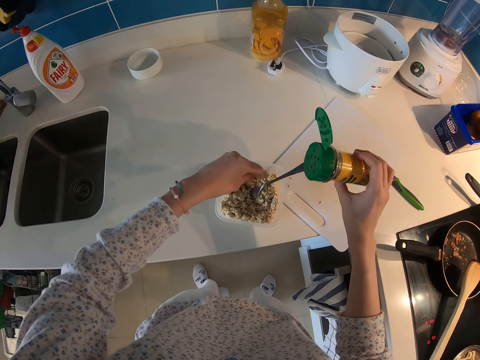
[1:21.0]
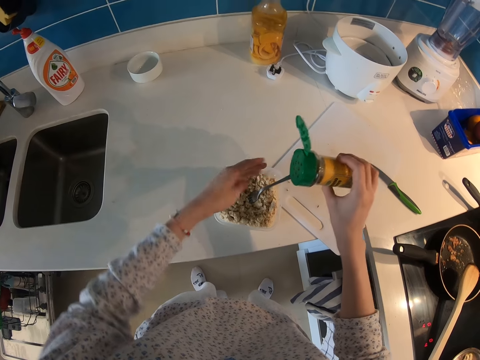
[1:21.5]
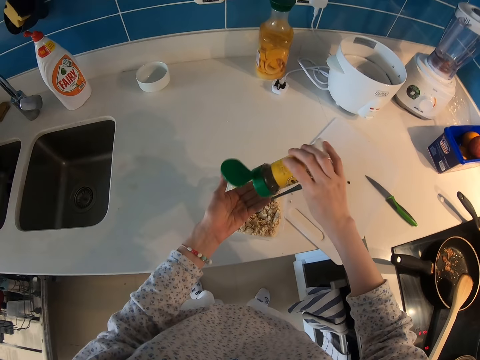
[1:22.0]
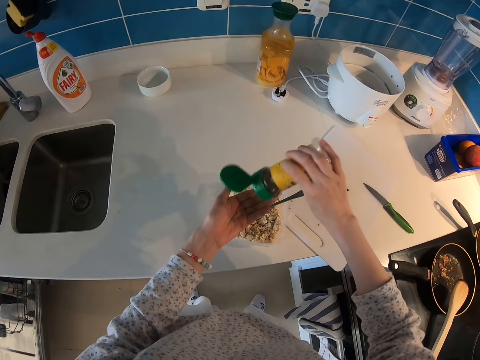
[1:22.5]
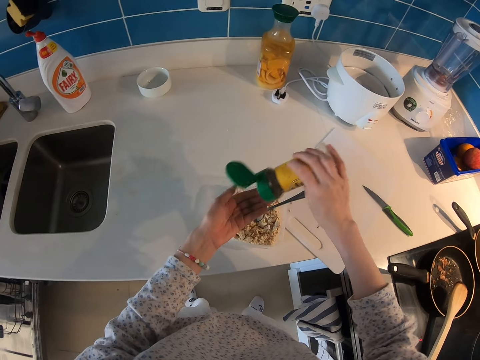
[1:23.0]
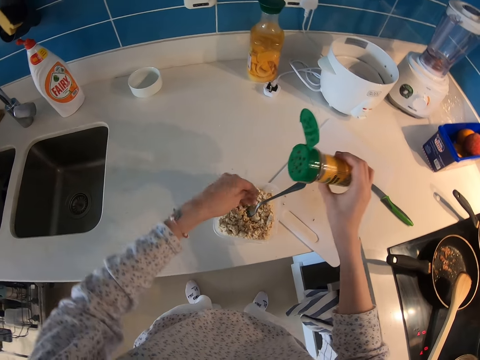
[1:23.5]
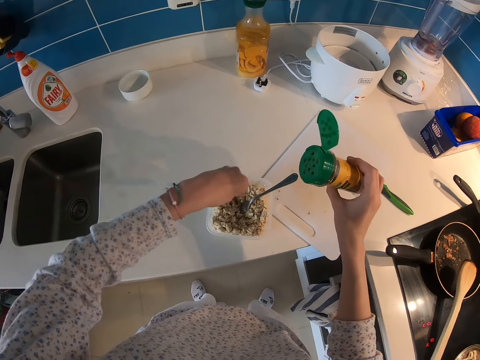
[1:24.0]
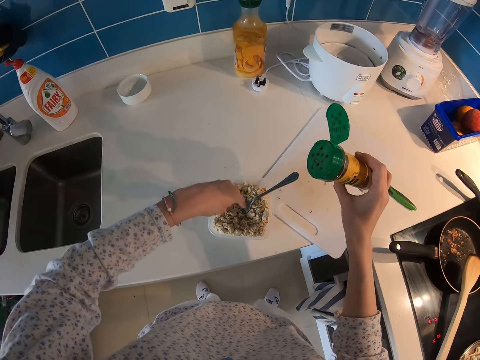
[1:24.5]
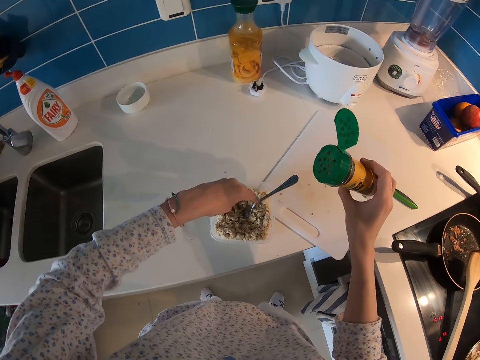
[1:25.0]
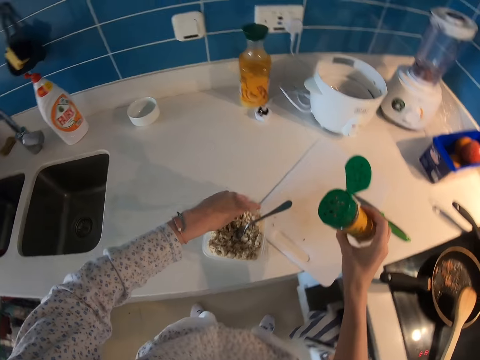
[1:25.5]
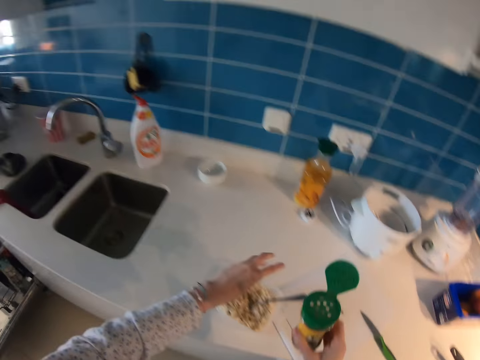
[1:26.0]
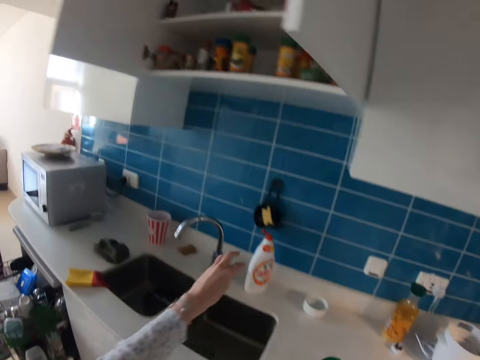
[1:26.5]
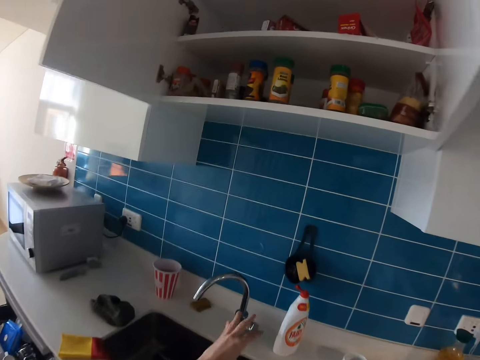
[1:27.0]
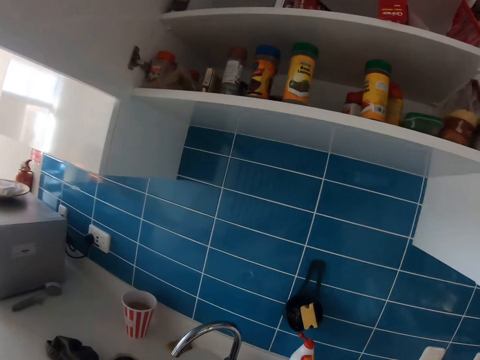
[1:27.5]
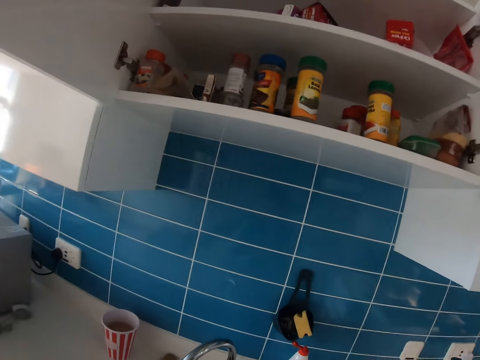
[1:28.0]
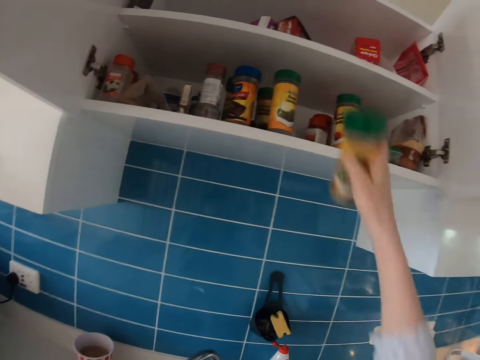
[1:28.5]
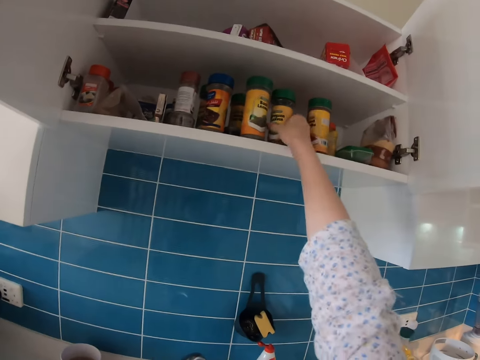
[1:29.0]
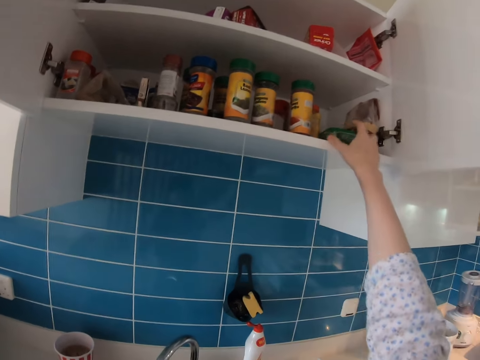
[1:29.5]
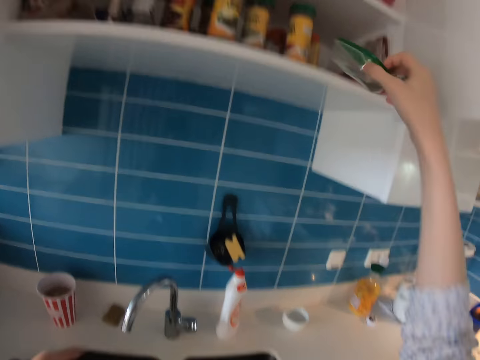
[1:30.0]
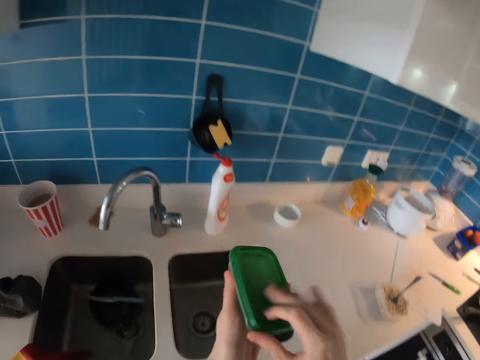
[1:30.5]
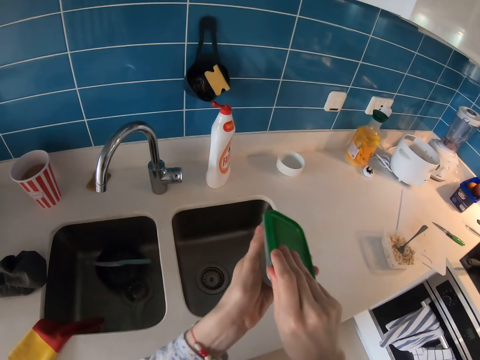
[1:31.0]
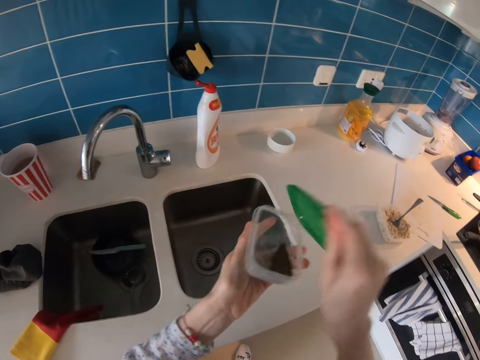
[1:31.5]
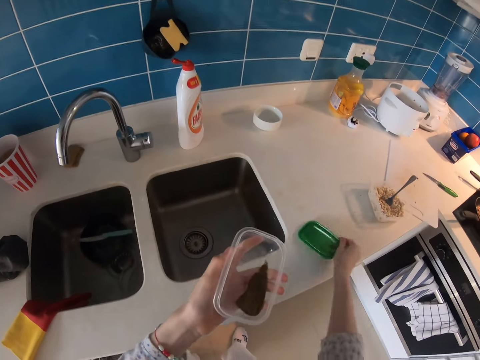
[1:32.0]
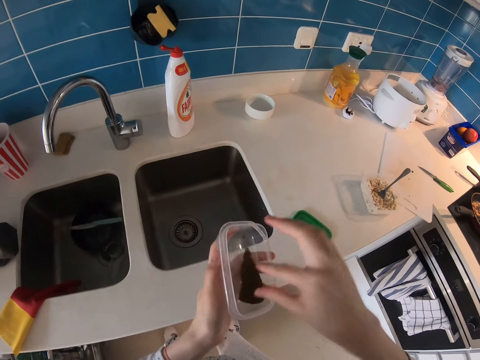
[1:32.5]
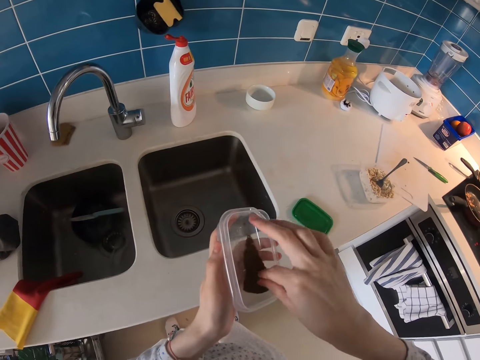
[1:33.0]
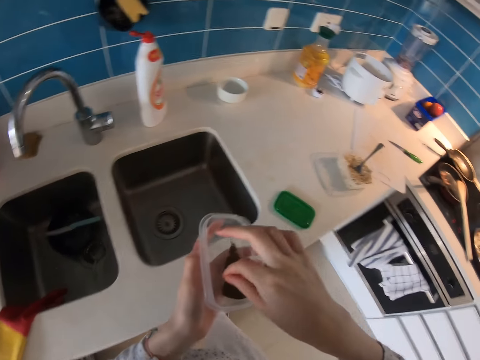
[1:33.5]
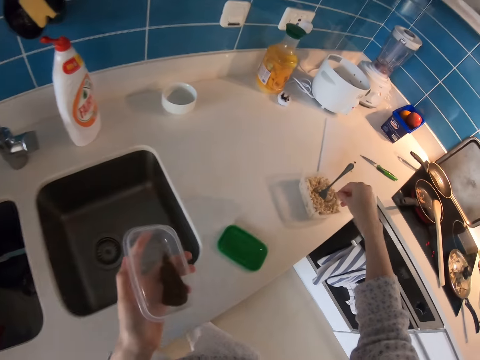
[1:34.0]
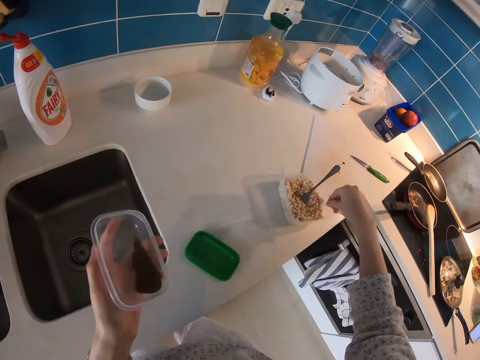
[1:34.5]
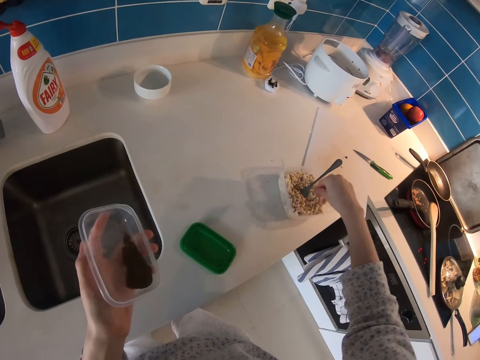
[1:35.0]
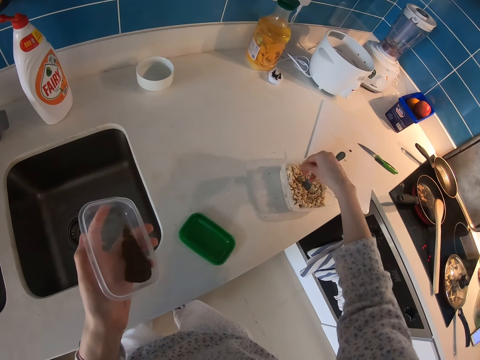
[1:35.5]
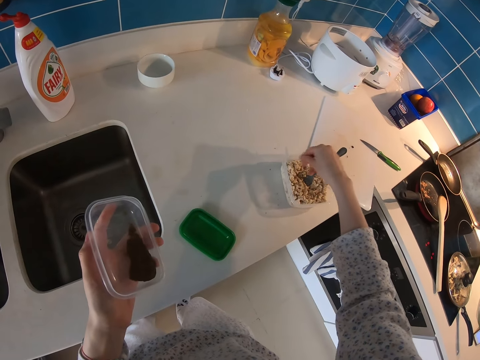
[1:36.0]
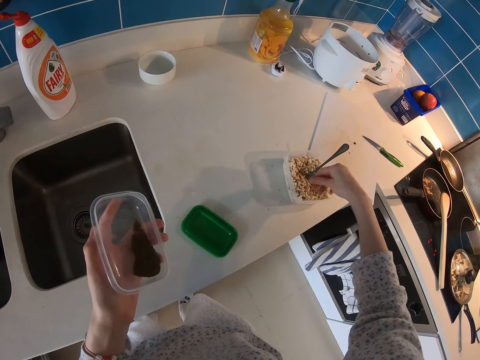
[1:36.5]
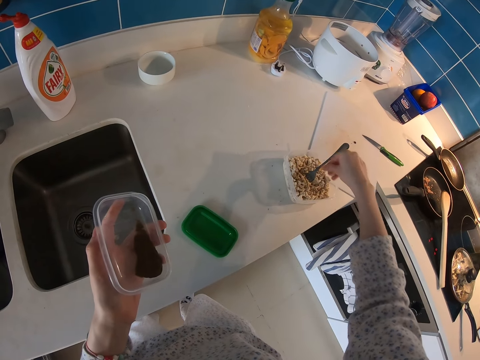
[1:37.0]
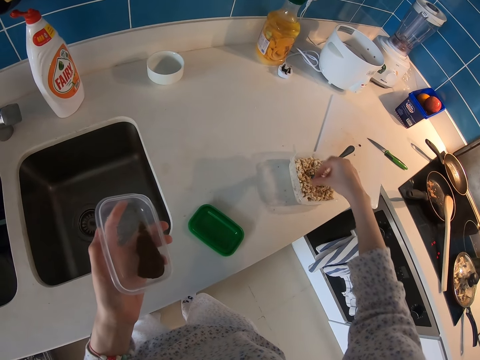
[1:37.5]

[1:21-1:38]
The camera wearer sprinkles something on their hand. They sprinkle something in the dish. They close the jar of something. They put the spice container in the kitchen cabinet. They remove a plastic container from the cabinet. They open the plastic container. They pinch a little of something with their fingers. They sprinkle something in the dish.

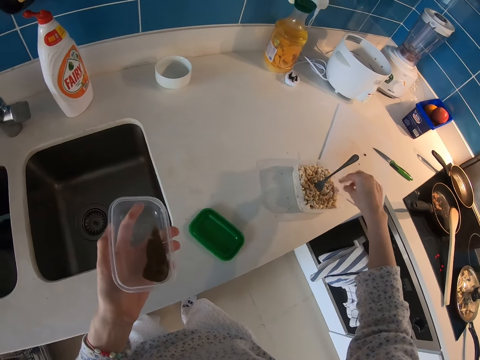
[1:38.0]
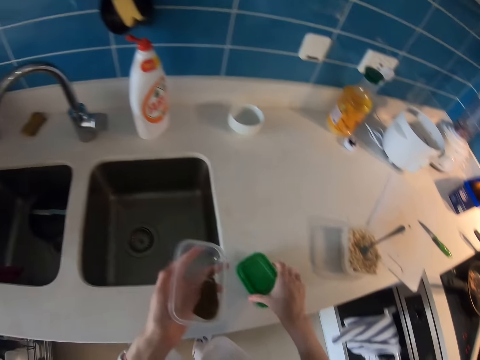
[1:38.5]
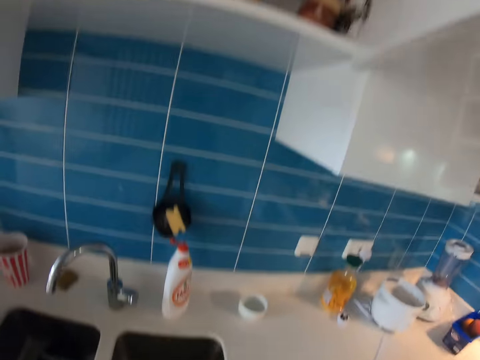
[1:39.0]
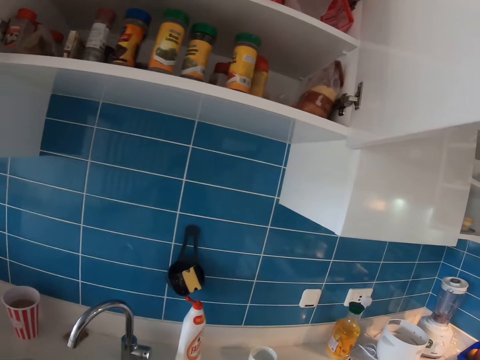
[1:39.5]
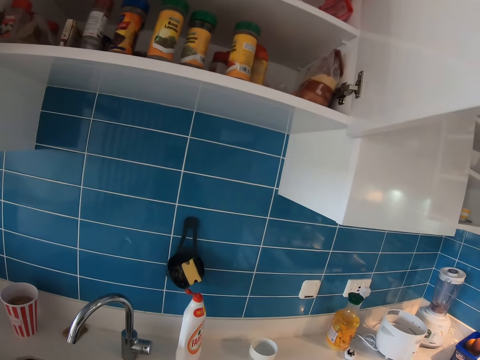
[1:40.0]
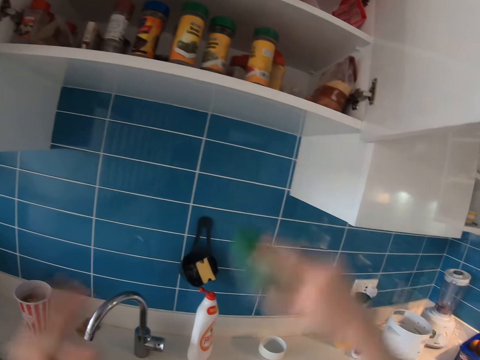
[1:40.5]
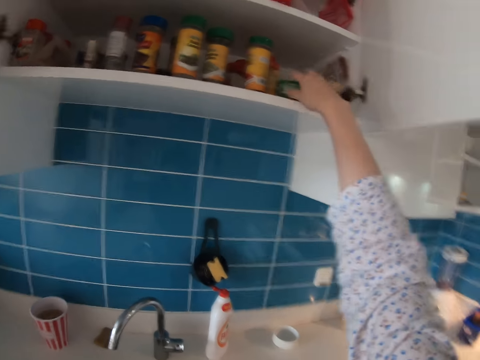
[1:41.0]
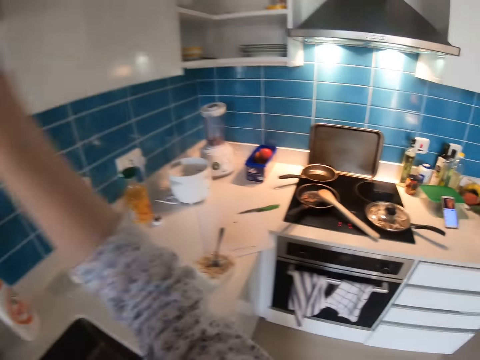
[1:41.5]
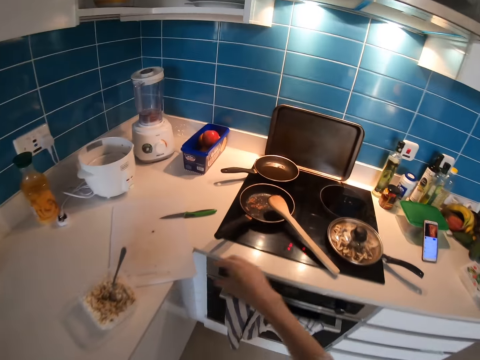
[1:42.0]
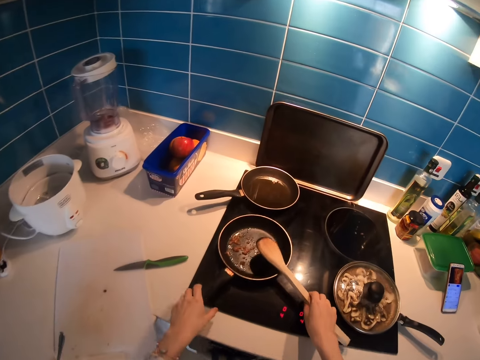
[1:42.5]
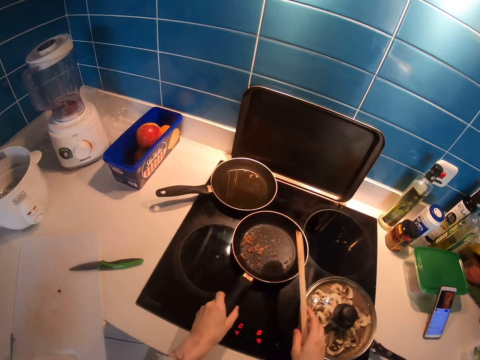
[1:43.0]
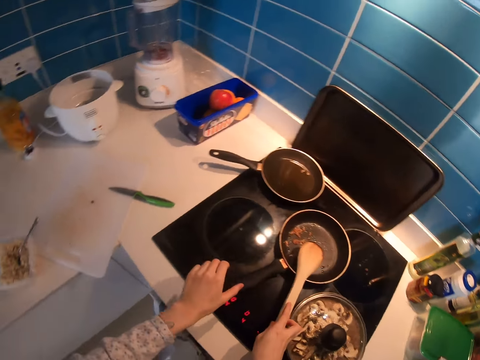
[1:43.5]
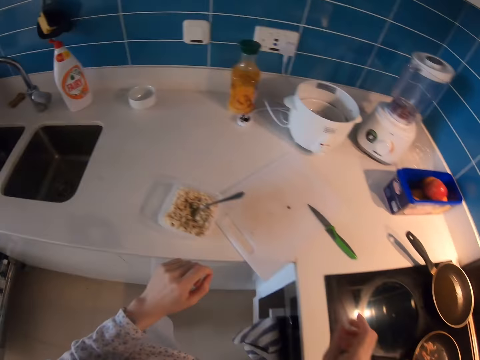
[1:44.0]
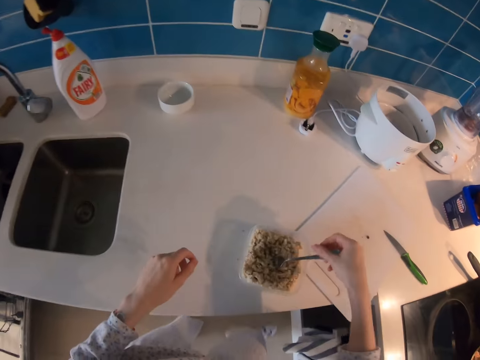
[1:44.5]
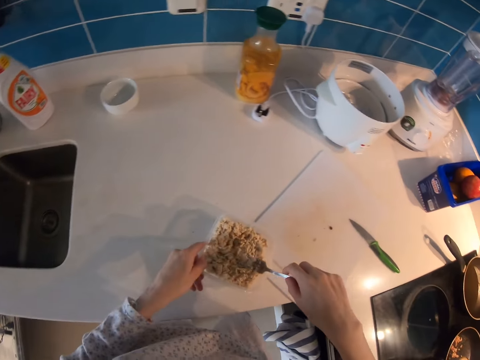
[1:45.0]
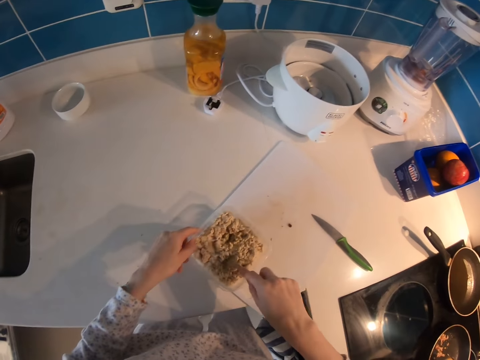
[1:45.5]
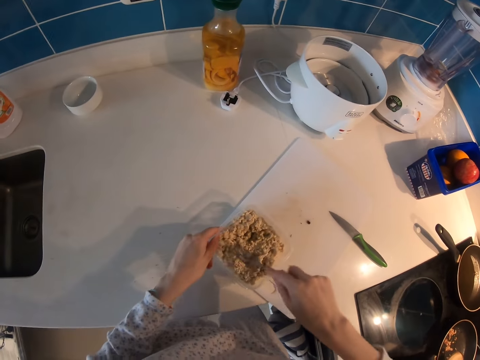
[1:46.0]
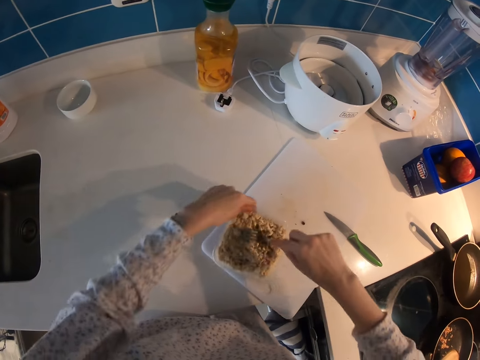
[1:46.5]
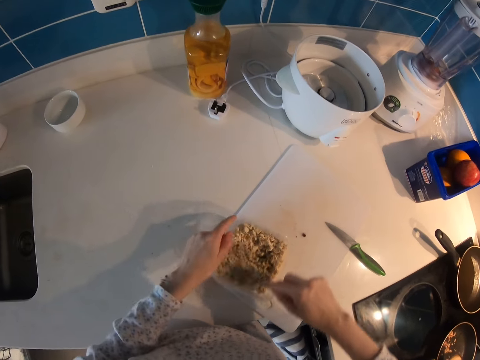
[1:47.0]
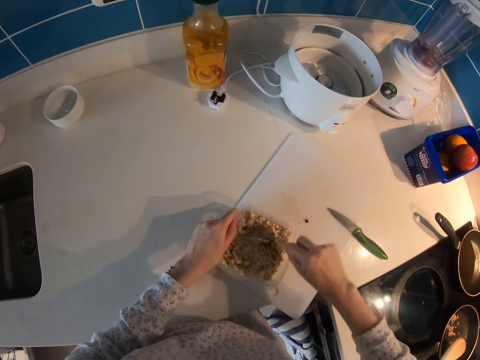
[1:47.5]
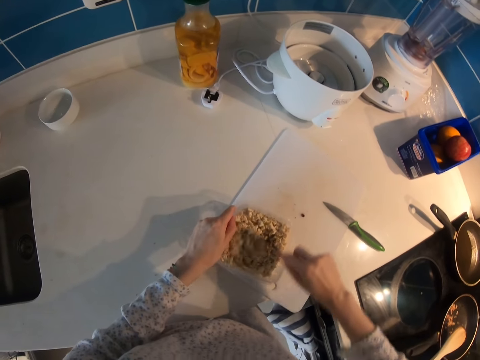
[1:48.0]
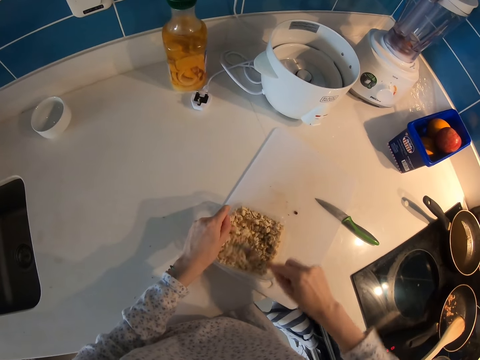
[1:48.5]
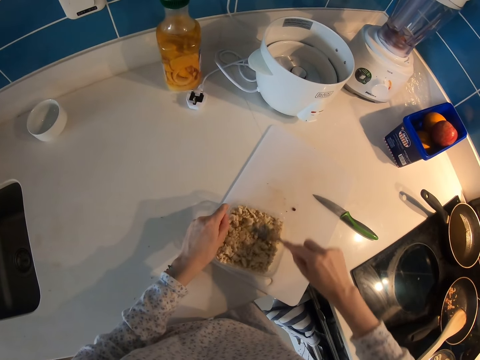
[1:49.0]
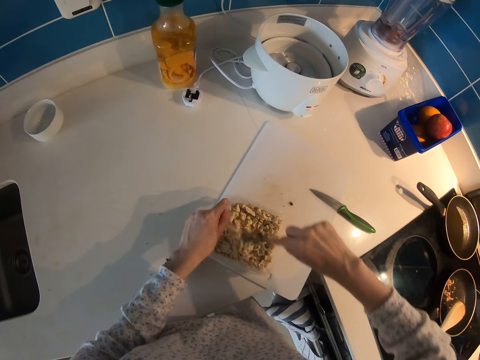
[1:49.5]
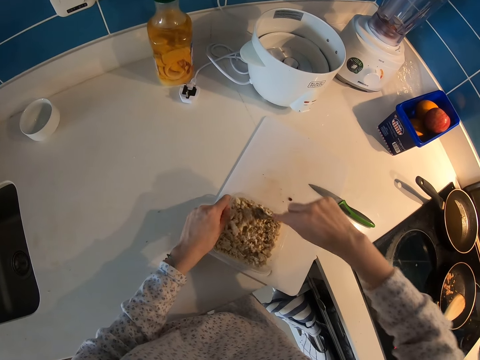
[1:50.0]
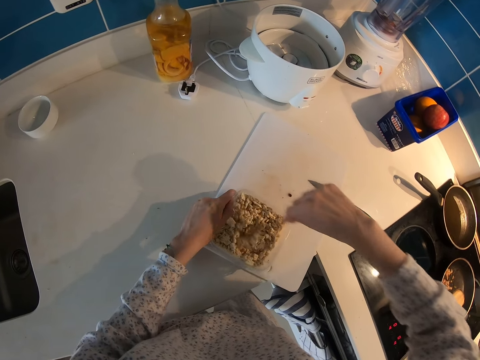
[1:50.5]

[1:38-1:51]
The camera wearer closes the plastic container. They put the container in the cabinet. They close the cabinet door. They put the pan away from the heat. They mash something with the fork.
